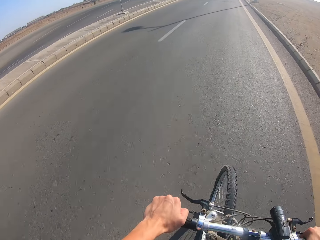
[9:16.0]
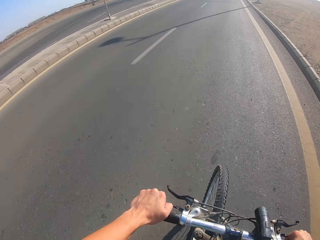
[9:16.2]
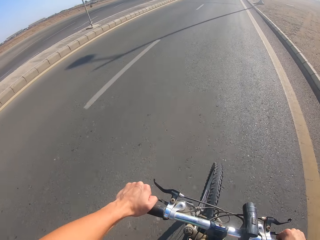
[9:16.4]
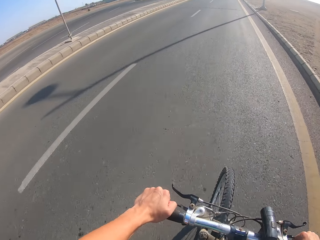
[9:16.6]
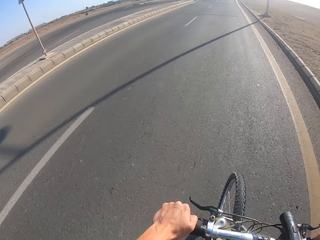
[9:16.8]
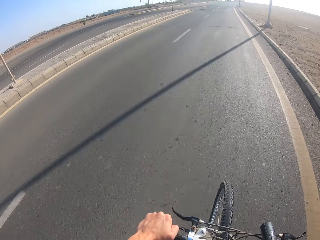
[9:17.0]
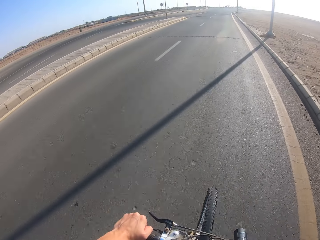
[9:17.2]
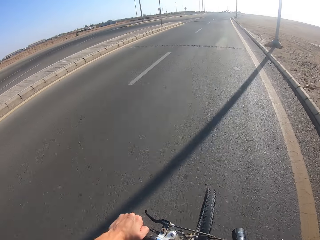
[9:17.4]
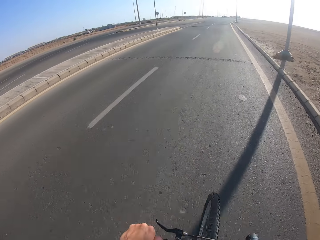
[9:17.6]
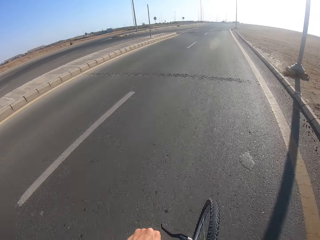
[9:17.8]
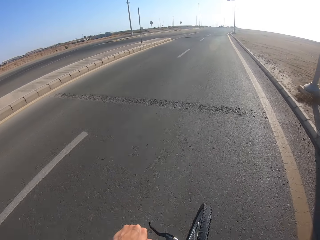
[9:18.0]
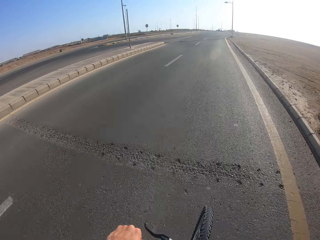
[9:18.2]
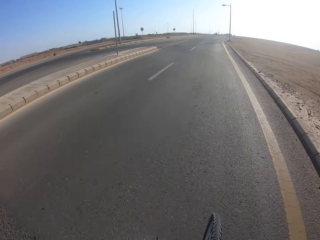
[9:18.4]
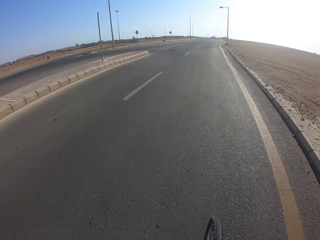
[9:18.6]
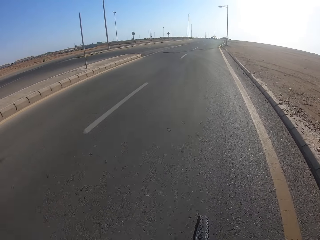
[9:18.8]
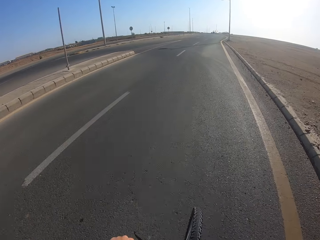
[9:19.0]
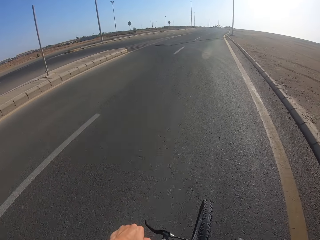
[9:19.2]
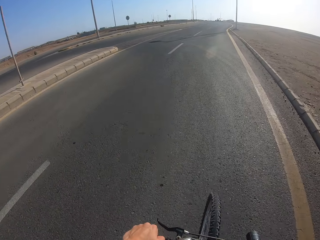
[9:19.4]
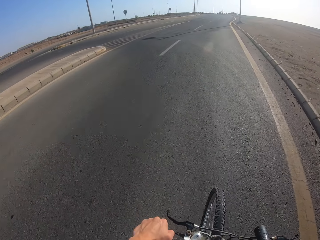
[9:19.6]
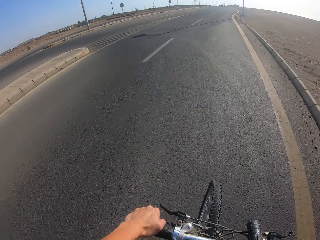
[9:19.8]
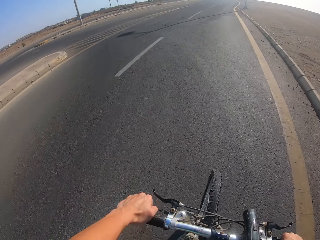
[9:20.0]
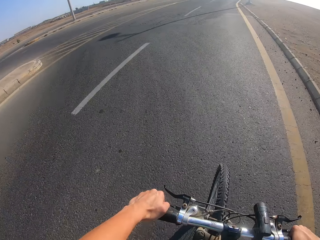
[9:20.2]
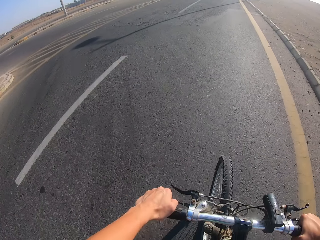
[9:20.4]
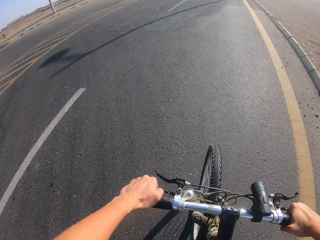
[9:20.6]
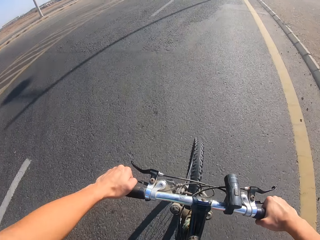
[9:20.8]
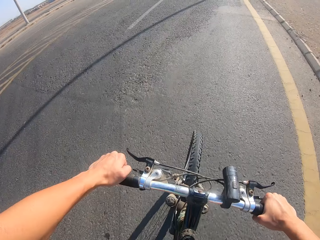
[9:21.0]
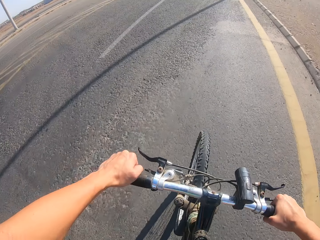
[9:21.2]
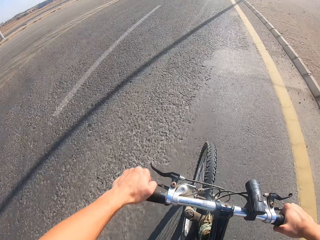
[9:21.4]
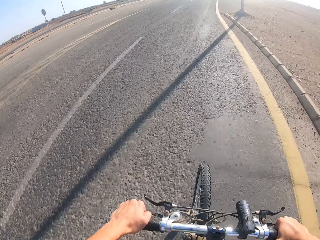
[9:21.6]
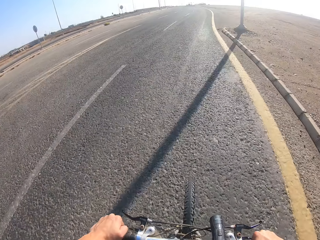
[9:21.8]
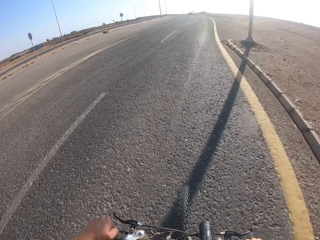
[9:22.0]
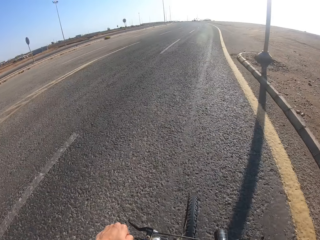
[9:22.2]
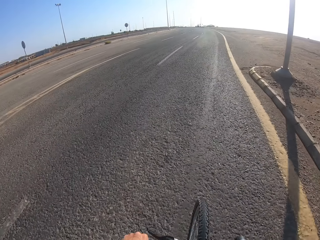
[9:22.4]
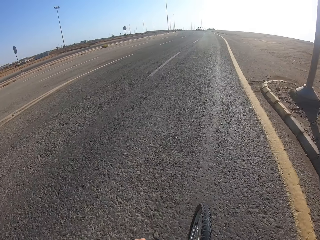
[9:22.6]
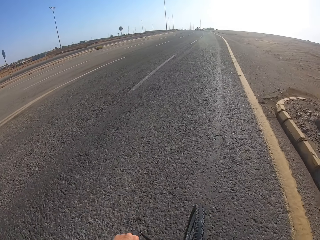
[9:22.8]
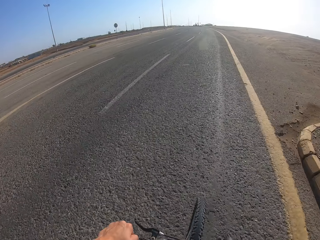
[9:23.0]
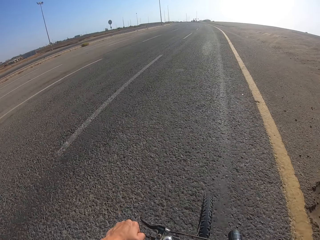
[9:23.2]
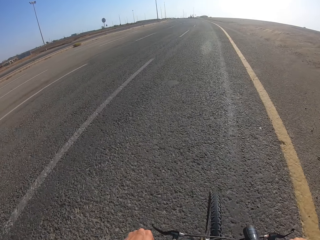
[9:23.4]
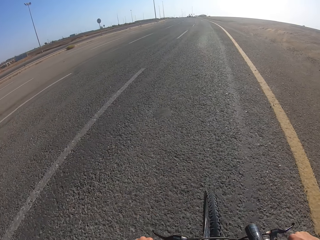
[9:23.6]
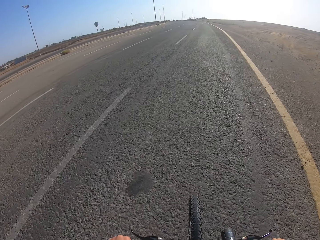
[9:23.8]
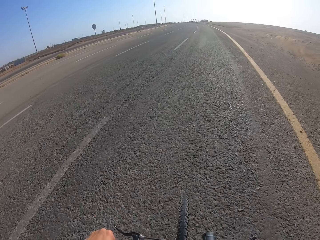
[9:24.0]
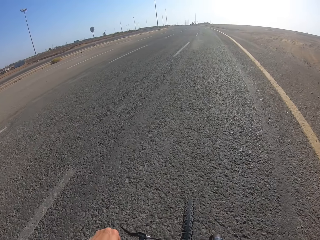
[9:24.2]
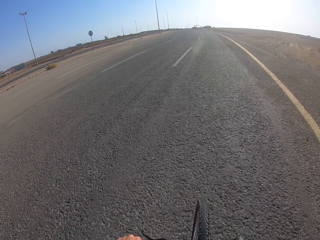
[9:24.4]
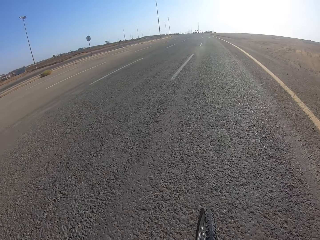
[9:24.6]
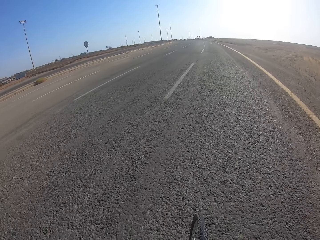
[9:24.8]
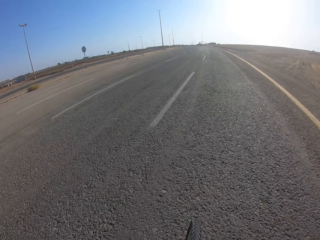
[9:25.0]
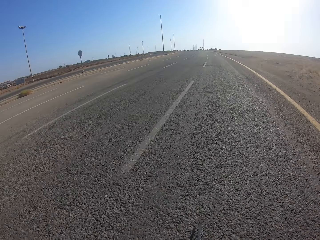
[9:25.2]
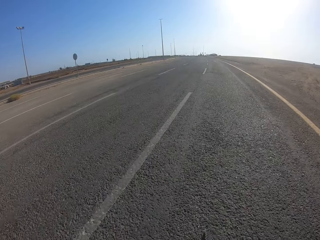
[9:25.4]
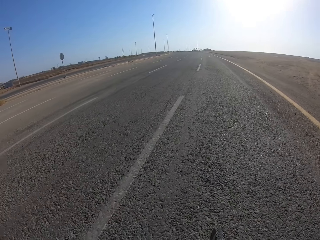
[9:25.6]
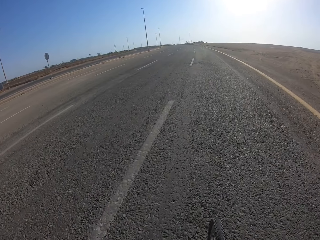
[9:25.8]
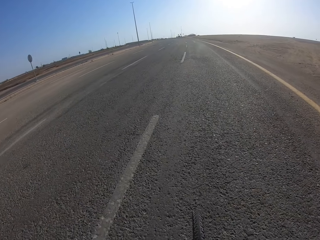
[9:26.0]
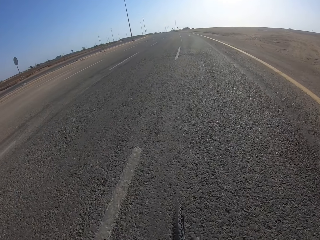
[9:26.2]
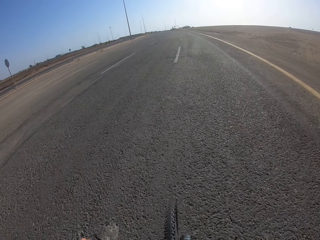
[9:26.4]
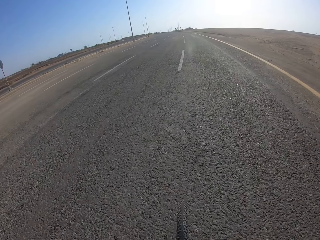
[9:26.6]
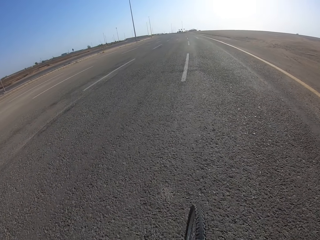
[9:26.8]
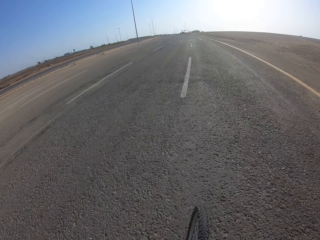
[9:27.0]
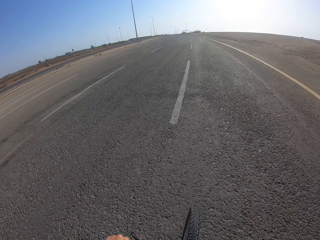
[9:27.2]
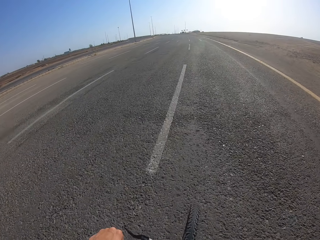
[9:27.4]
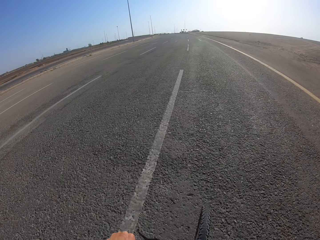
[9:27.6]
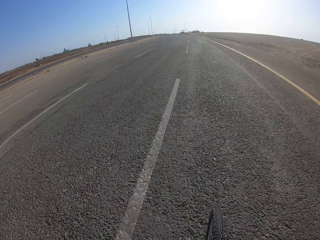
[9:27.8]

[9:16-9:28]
The camera wearer slows the bicycle down.

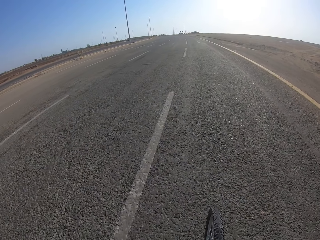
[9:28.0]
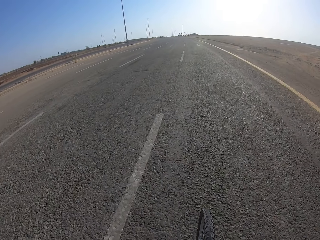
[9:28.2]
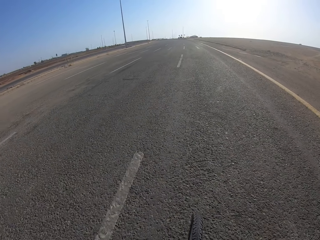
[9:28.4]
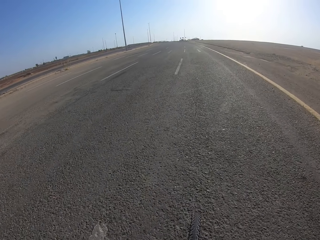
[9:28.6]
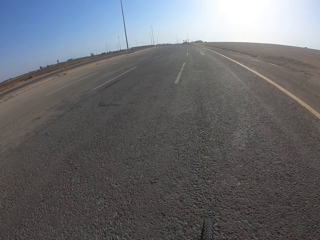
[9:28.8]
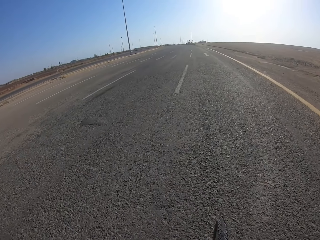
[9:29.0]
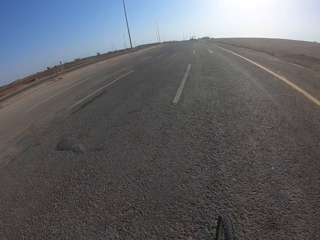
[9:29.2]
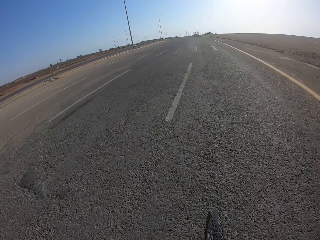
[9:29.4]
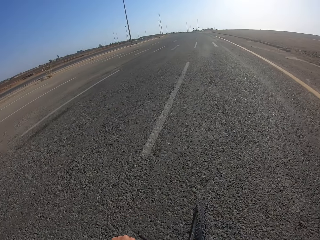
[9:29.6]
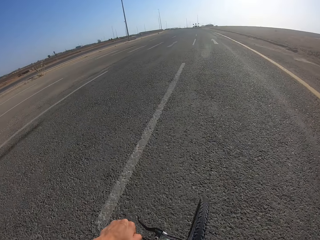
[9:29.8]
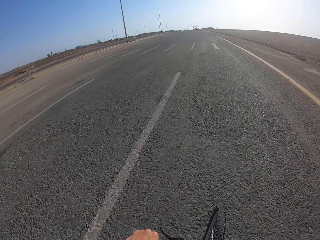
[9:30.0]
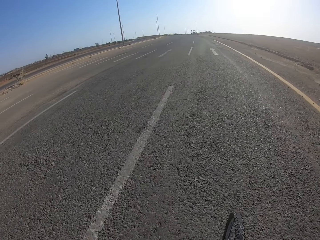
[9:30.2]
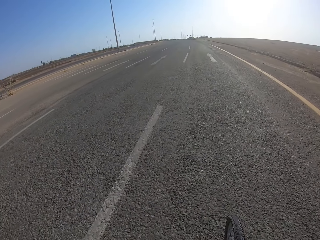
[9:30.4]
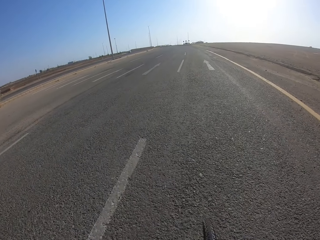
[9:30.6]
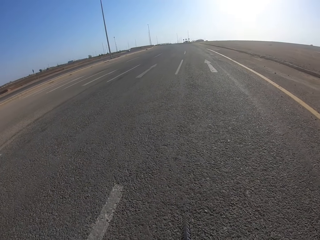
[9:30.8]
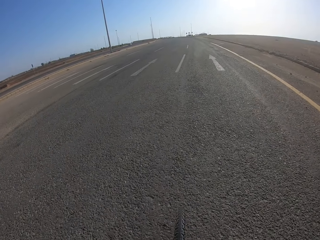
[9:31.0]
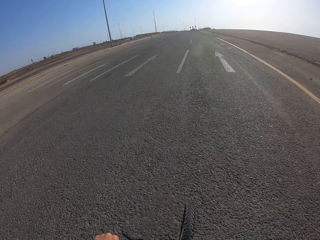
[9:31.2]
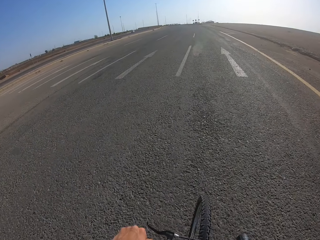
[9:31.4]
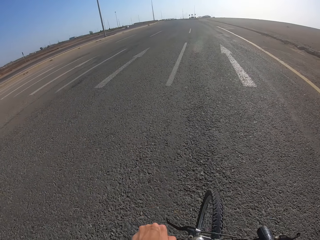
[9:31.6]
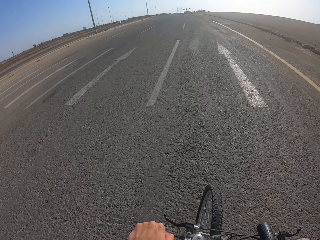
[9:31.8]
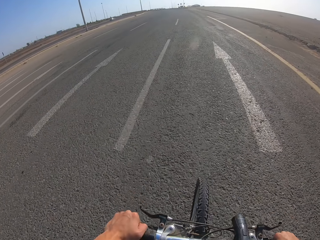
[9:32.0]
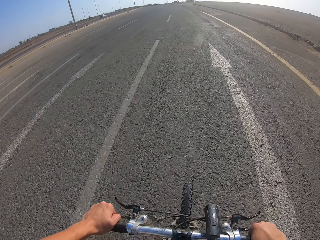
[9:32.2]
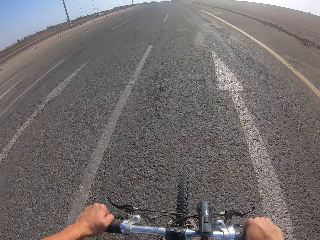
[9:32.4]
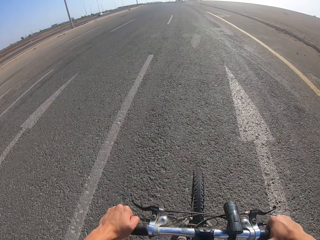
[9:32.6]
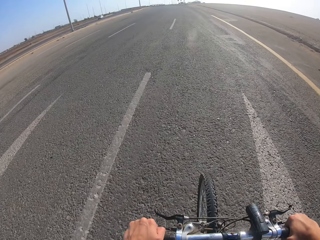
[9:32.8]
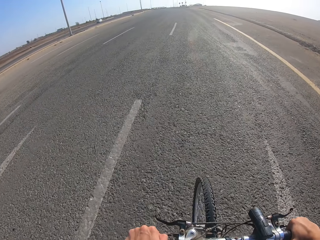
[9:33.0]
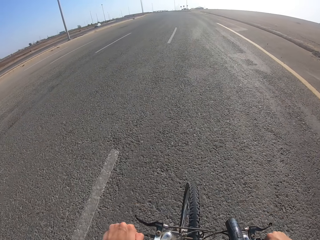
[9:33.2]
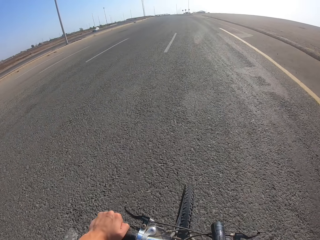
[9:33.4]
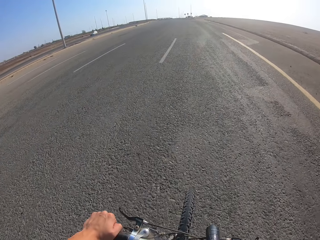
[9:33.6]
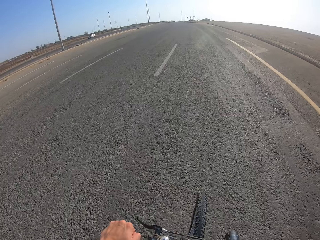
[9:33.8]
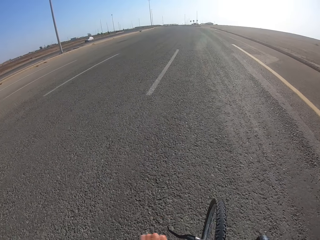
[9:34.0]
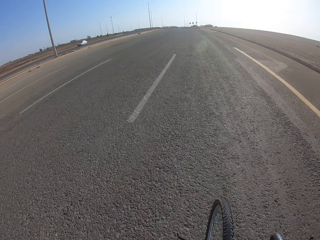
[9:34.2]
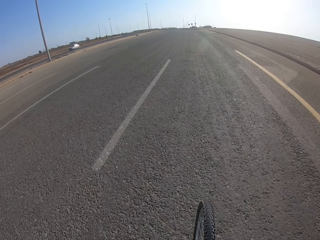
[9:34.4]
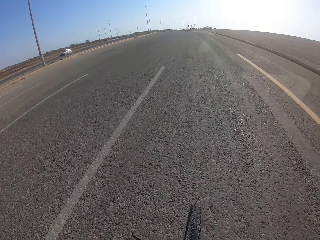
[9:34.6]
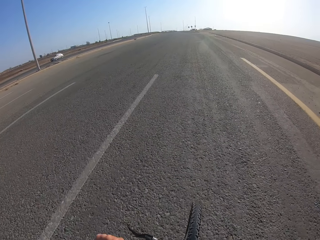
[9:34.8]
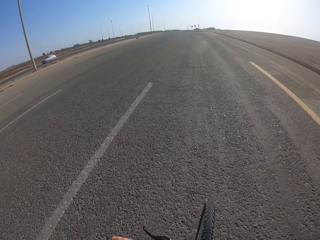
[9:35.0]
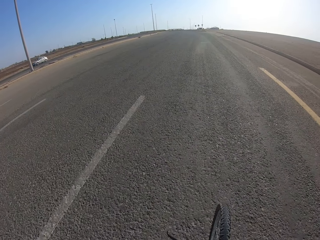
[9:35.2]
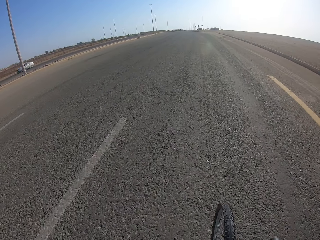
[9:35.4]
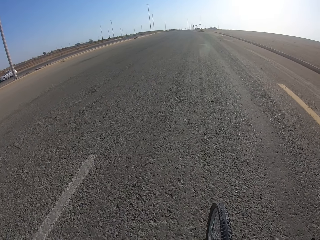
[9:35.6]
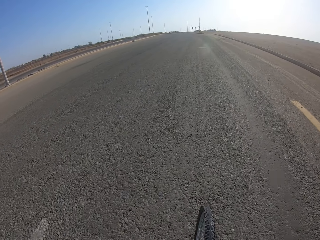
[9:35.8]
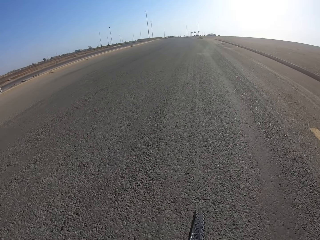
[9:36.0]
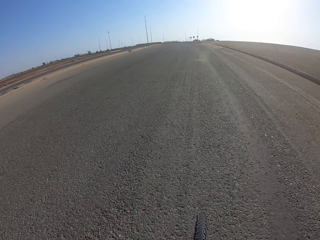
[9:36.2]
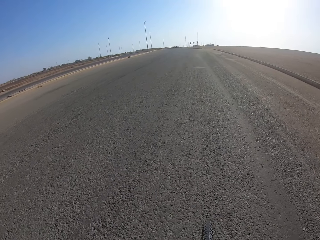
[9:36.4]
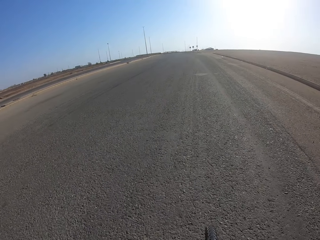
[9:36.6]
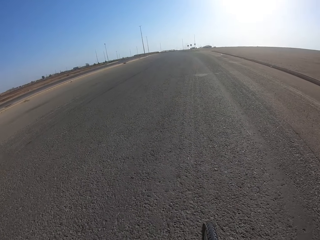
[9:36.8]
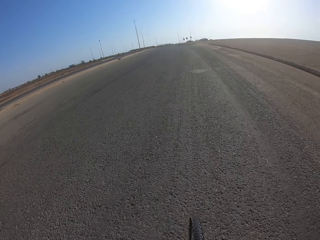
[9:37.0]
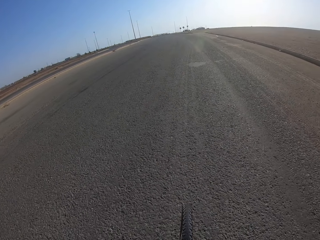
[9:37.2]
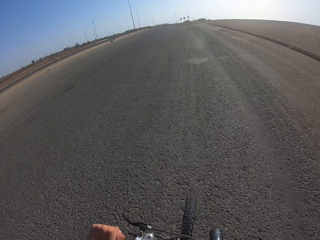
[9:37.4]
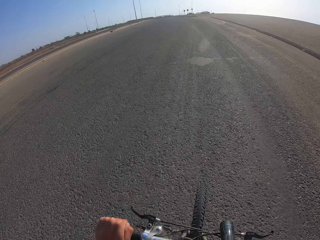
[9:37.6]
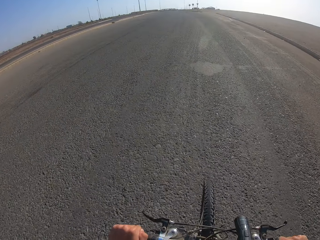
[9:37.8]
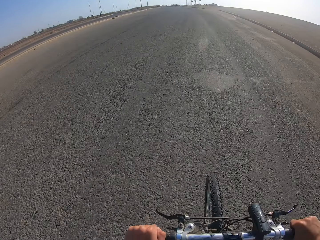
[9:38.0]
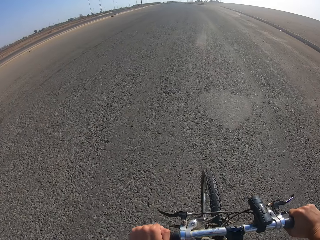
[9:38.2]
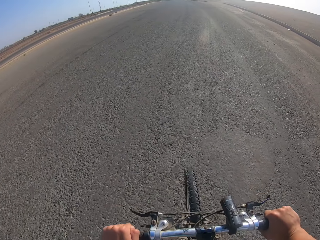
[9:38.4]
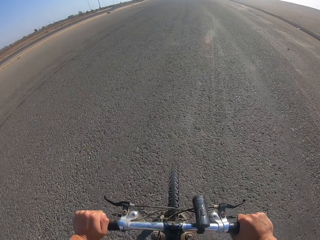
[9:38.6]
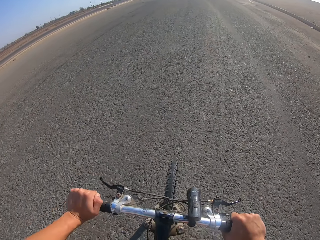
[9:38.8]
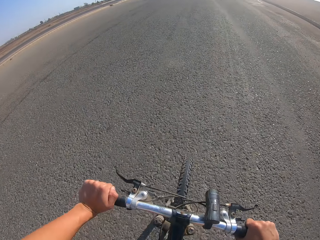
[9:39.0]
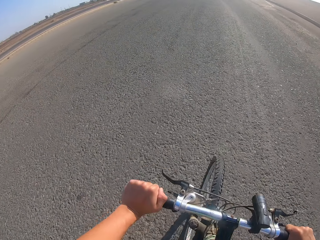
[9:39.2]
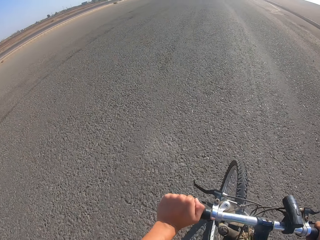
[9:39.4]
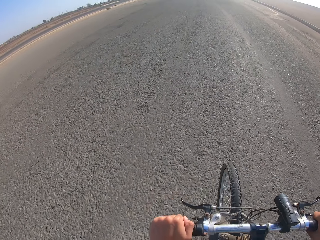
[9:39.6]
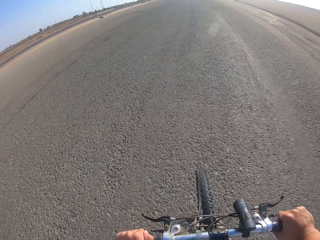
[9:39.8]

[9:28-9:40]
The camera wearer sits on the bicycle. They walk.
